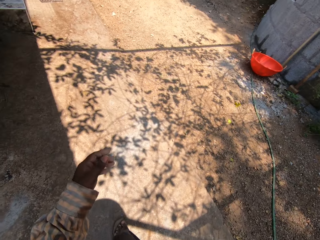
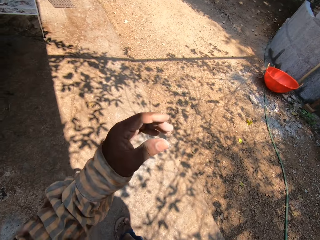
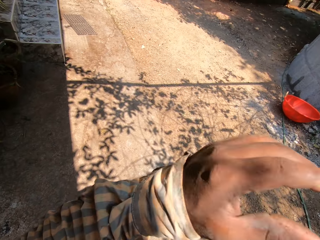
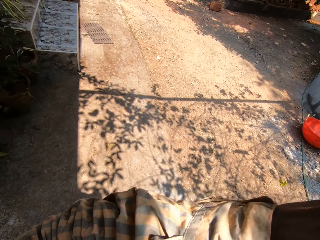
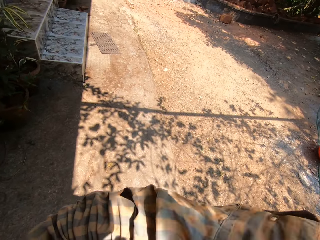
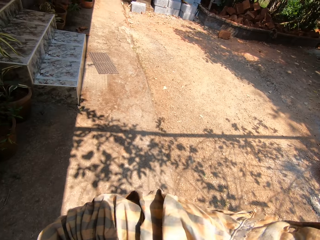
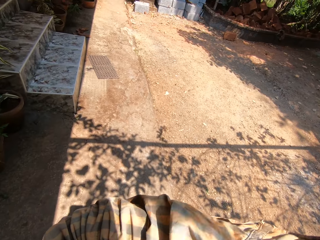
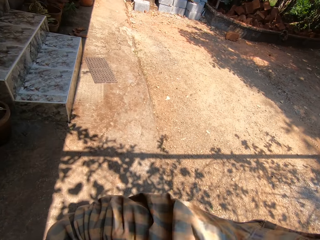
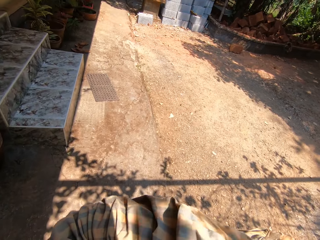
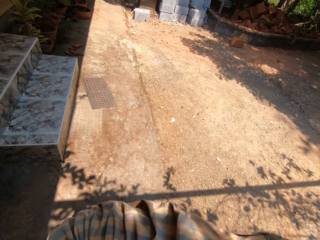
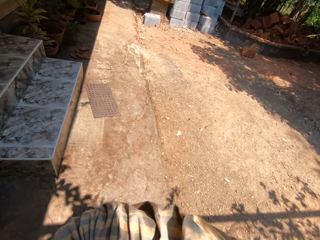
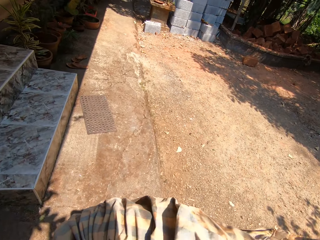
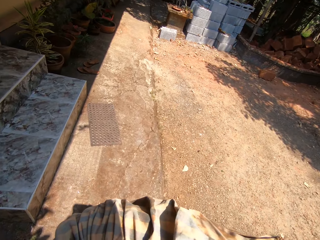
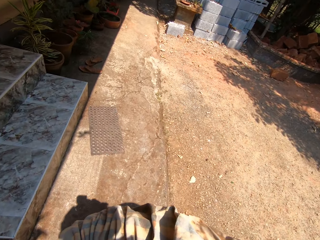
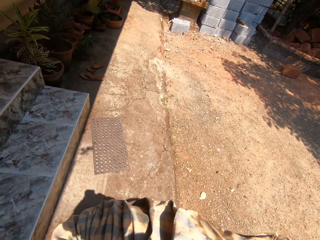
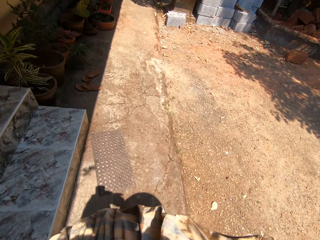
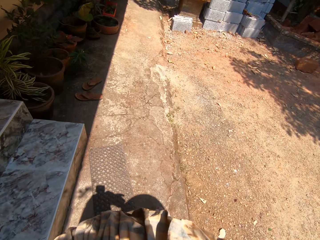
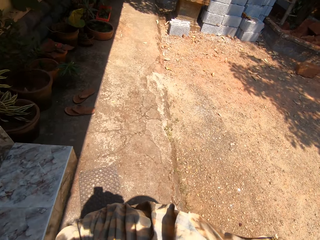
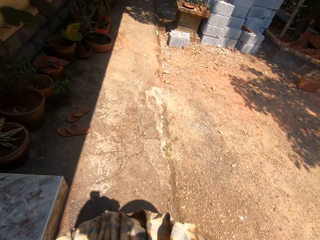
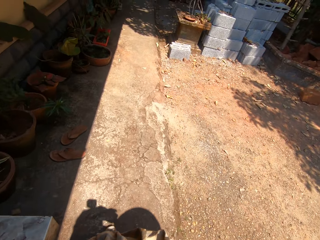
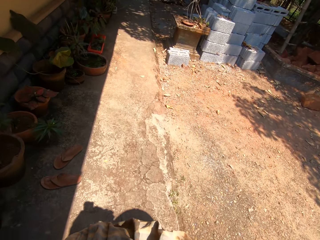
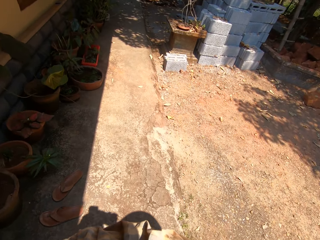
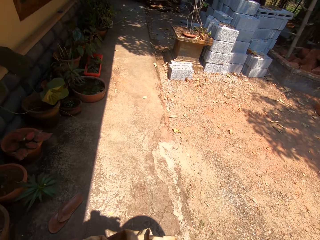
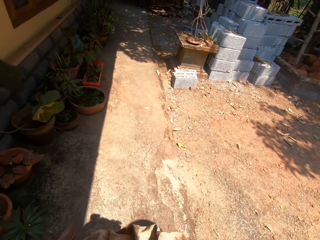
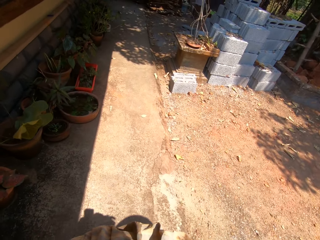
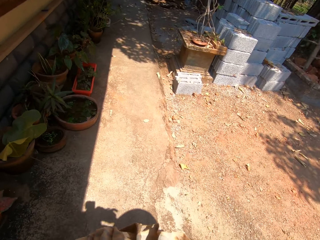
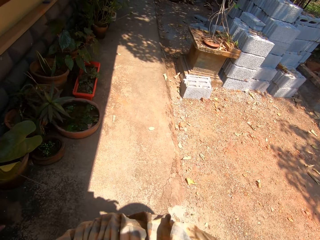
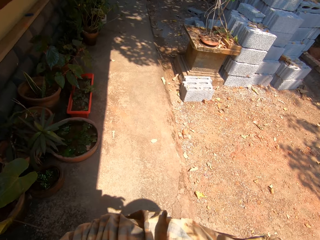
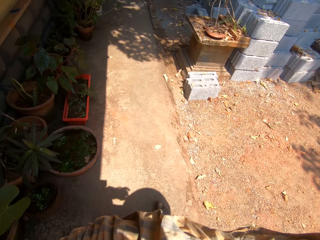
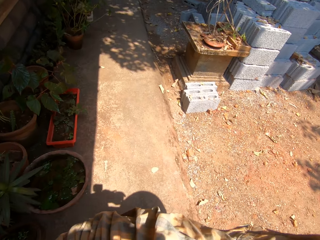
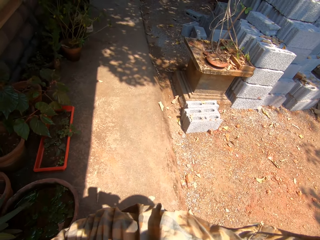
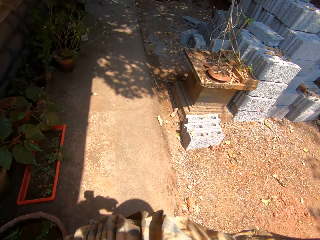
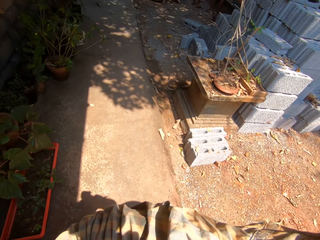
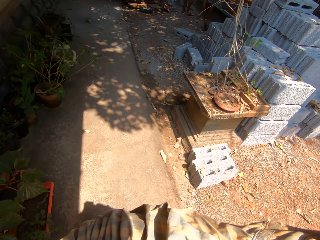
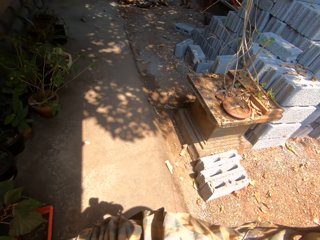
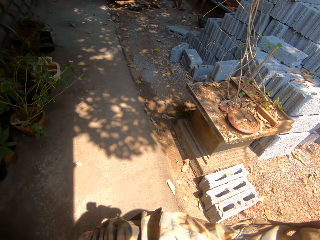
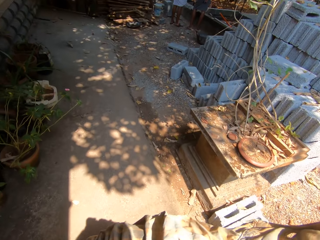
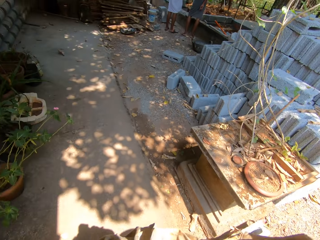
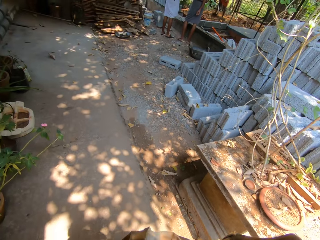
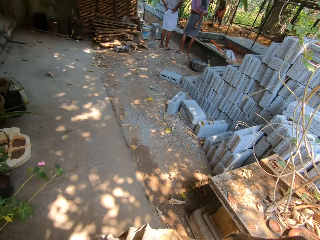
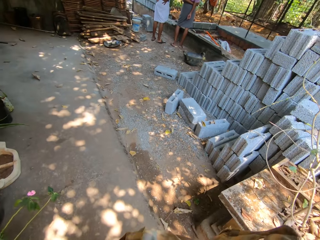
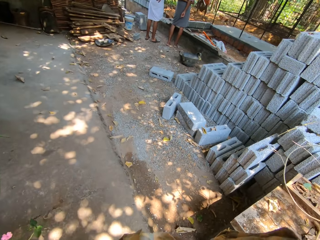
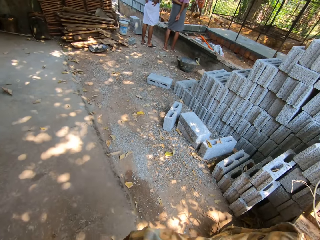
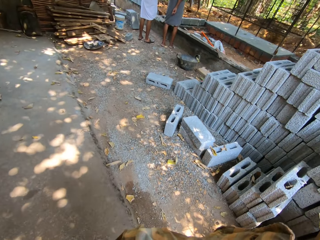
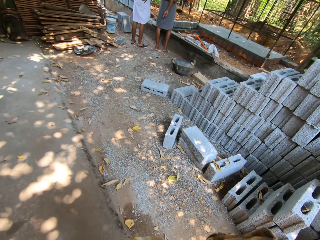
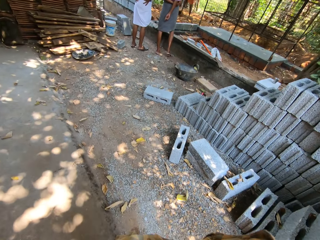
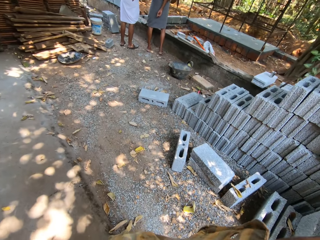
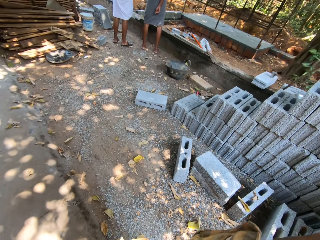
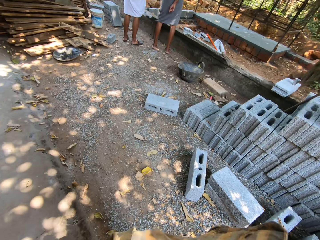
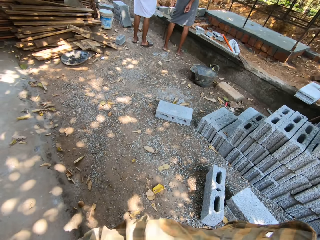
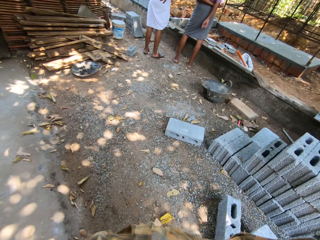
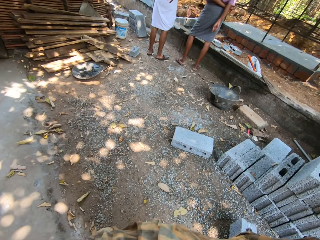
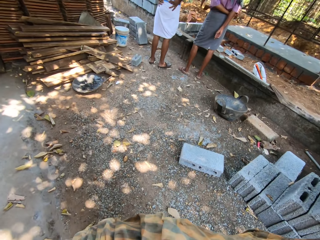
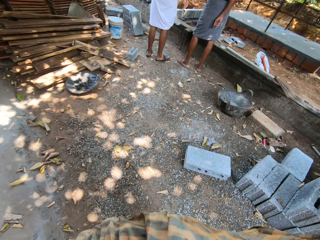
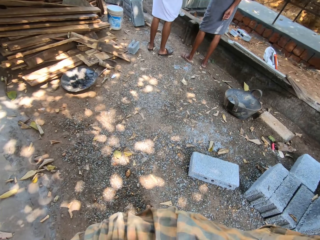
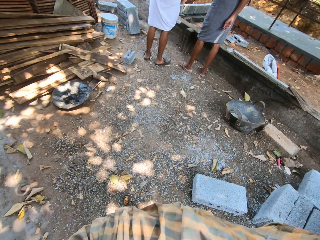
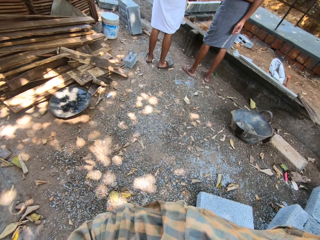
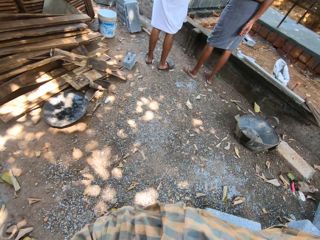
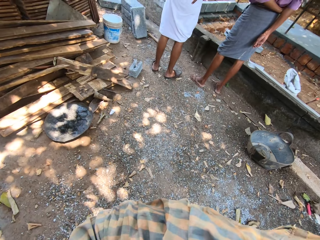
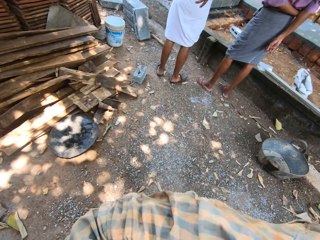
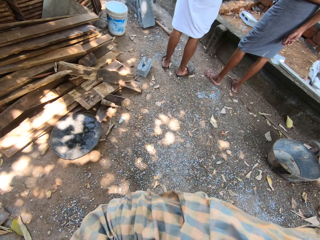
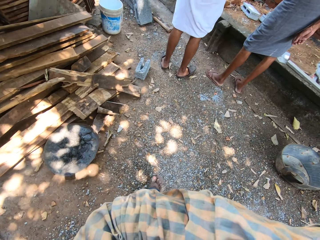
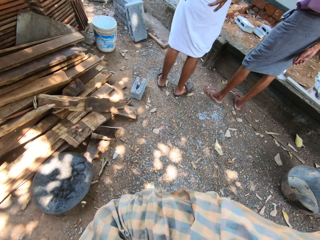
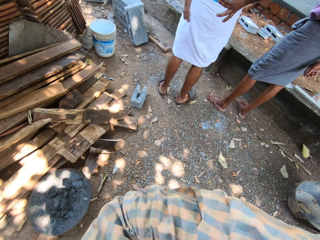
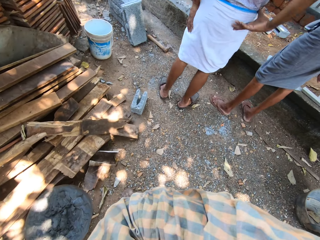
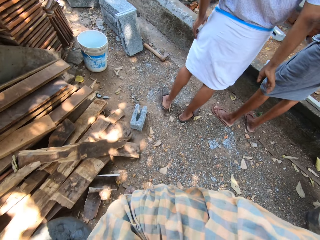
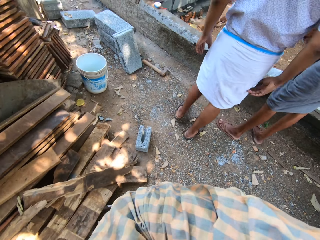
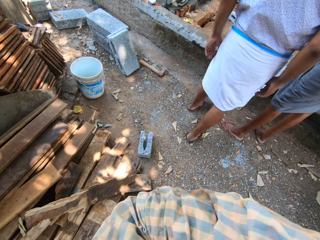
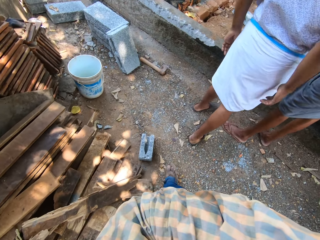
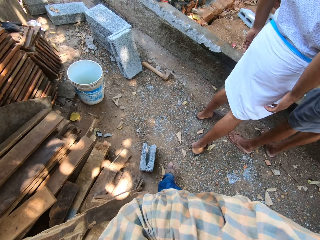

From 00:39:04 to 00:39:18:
The camera wearer holds the metal basin with both hands. A man digs the ground with the hoe in his hands. Another man converses with a third man.

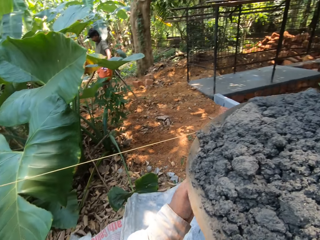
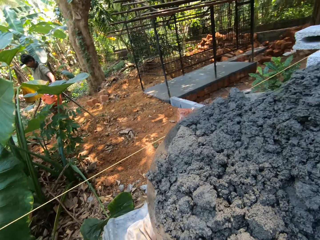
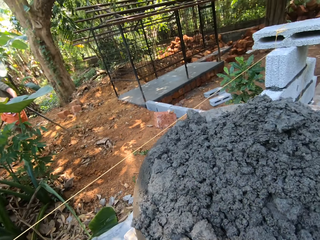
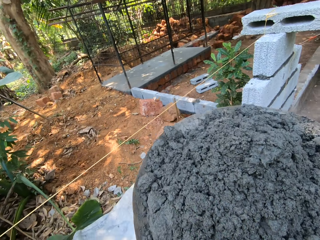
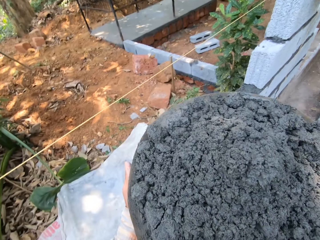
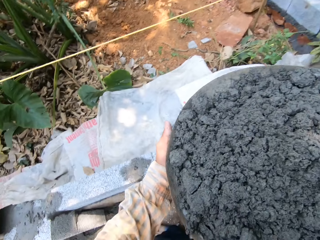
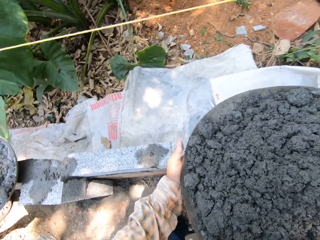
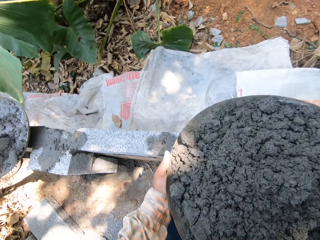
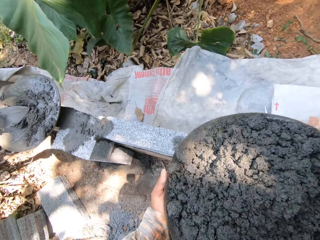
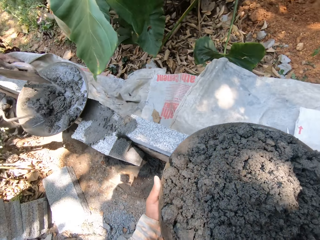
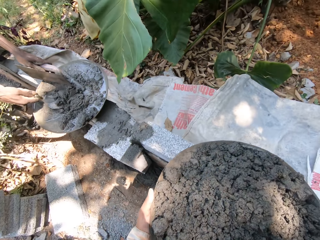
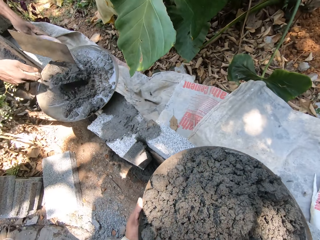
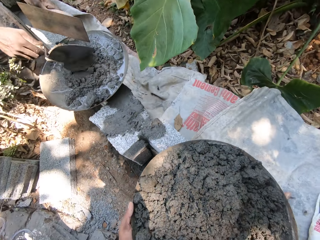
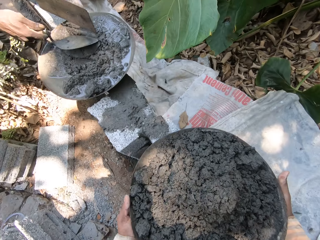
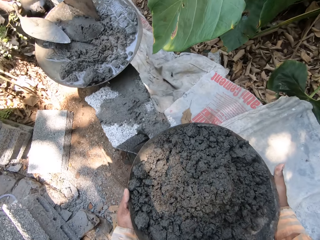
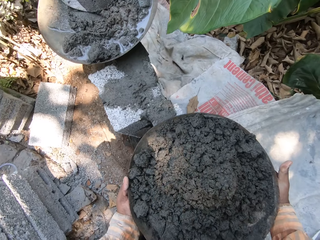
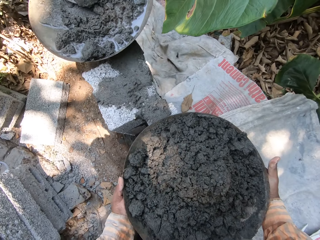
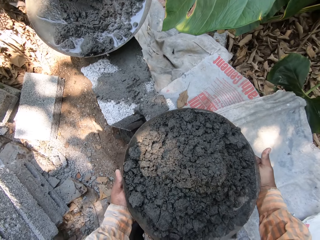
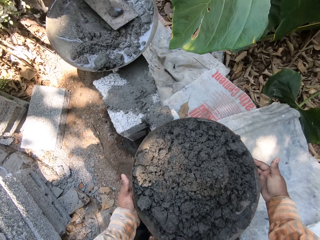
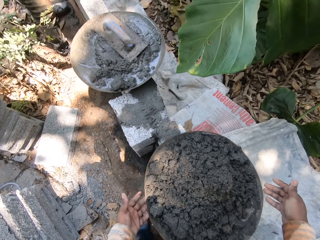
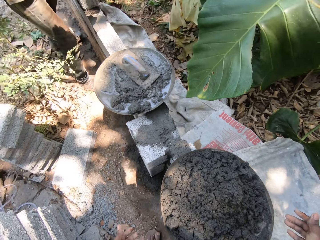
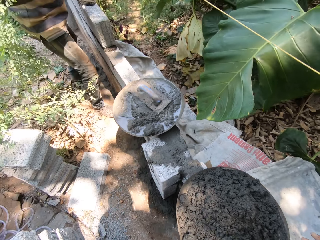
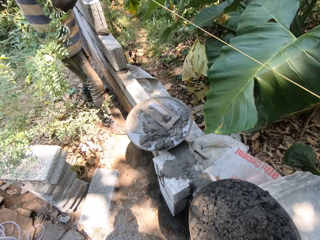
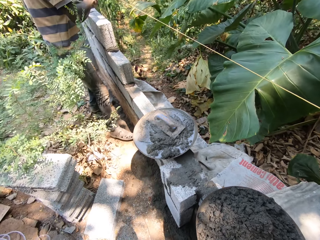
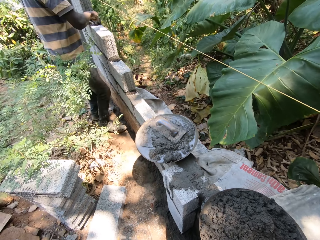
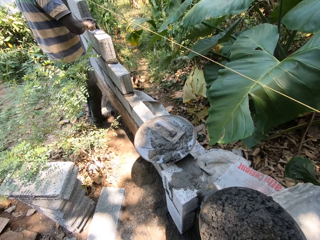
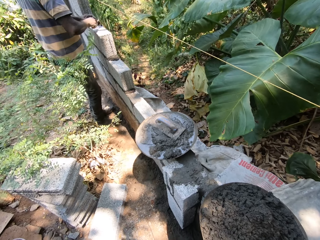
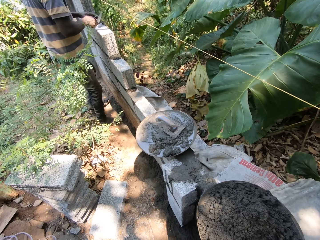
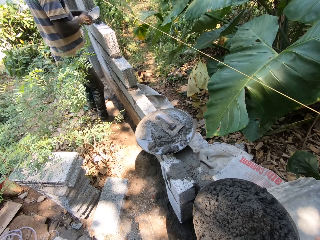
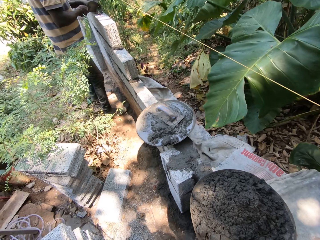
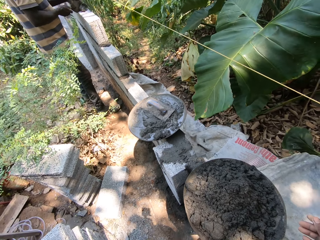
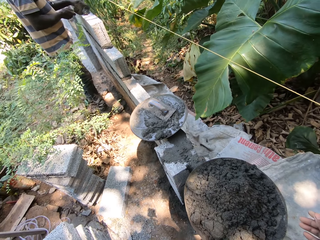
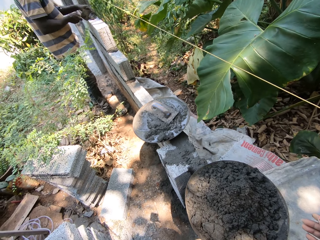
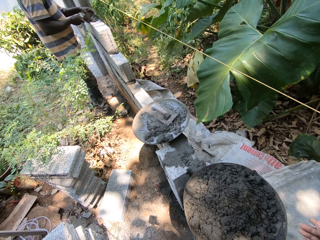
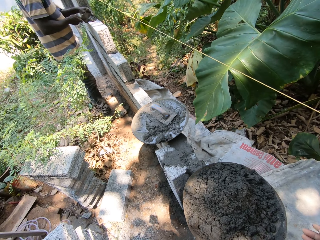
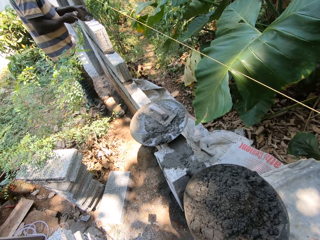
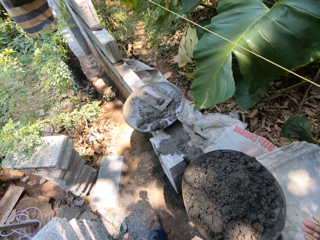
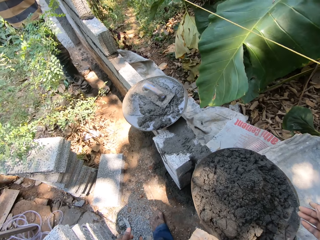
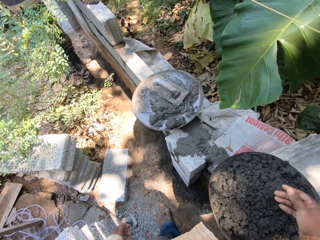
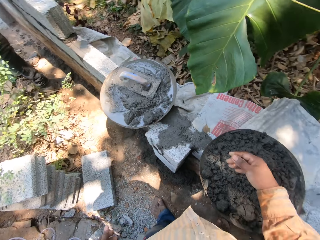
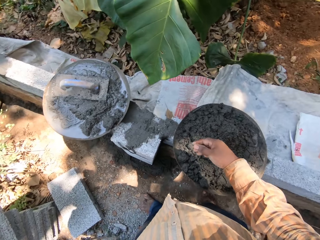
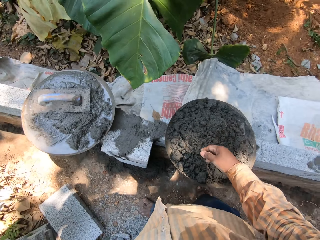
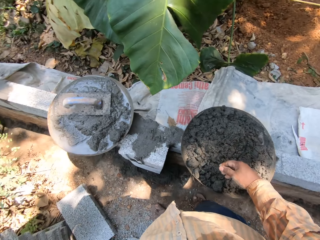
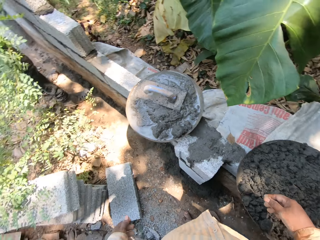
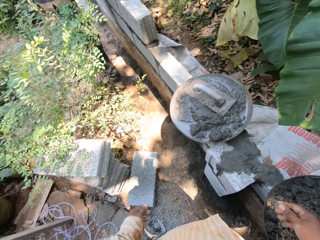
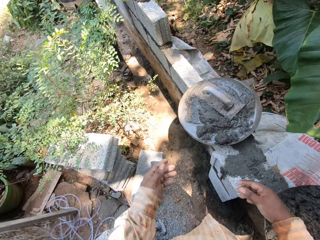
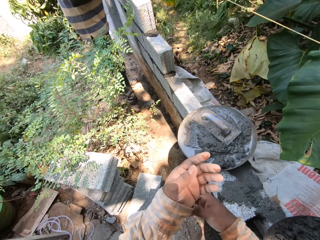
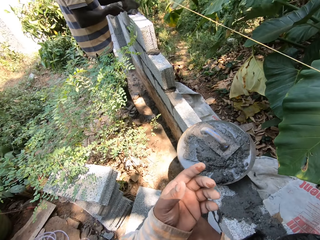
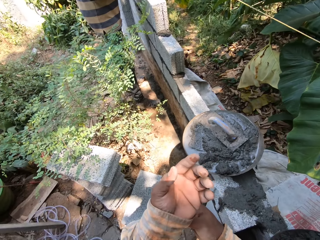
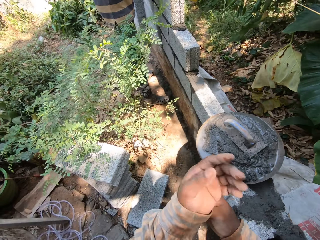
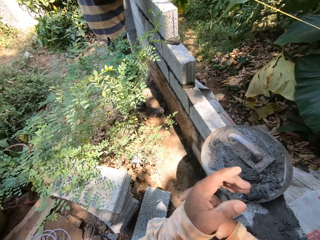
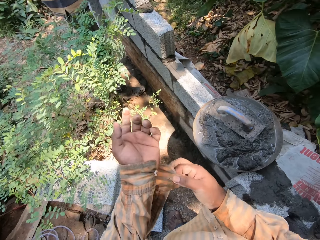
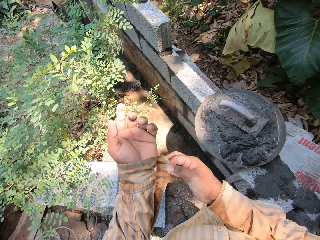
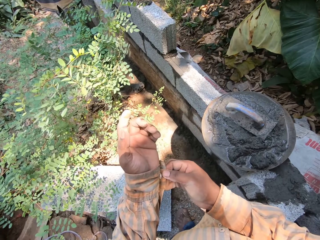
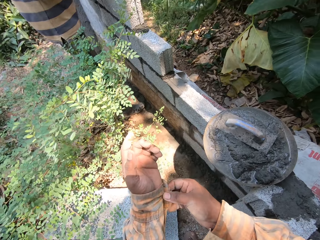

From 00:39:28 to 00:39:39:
A man mixes cement in the pan with the trowel in his right hand. He packs cement from the pan with the trowel in his right hand. The camera wearer drops the pan on the wall with both hands. The man drops the float into the pan with his left hand. The camera wearer looks around. The man spreads the cement on the wall with his left hand and the trowel in his right hand. The camera wearer buttons his shirt with his right hand.
